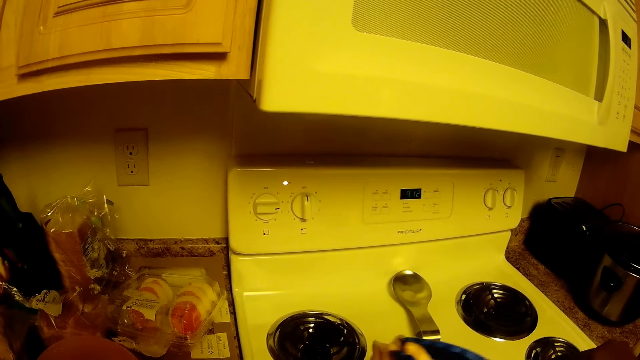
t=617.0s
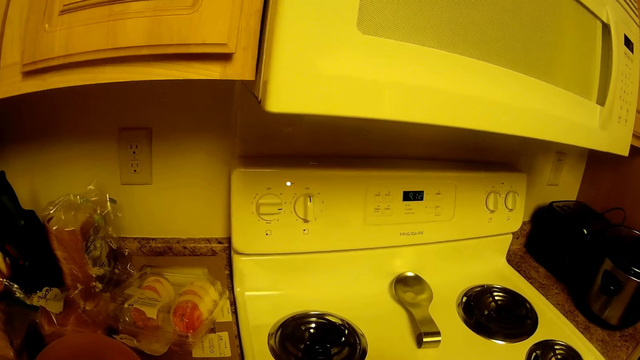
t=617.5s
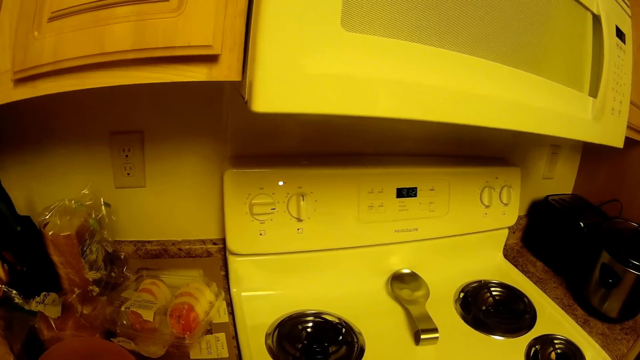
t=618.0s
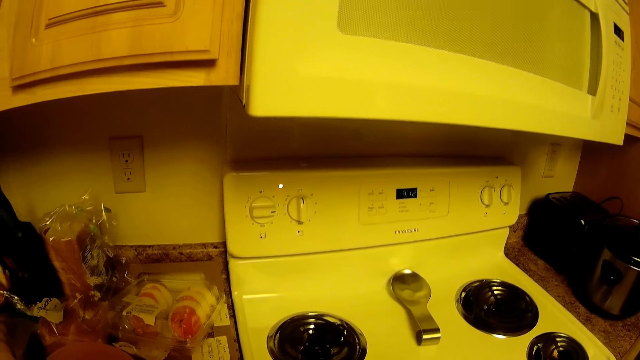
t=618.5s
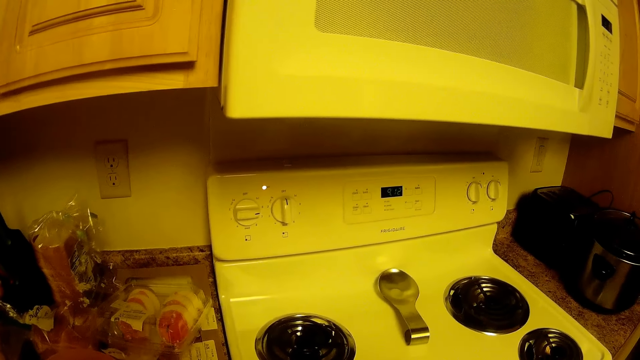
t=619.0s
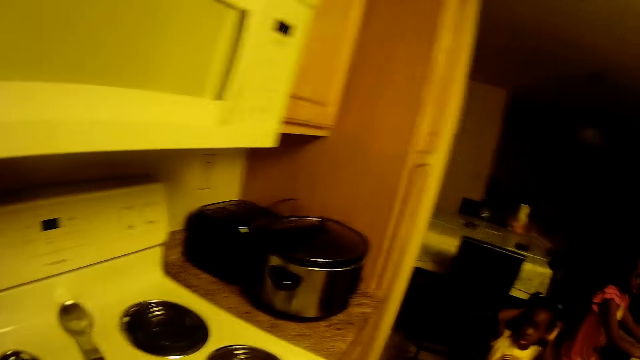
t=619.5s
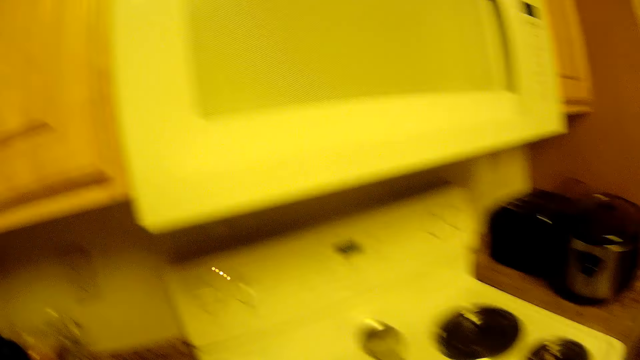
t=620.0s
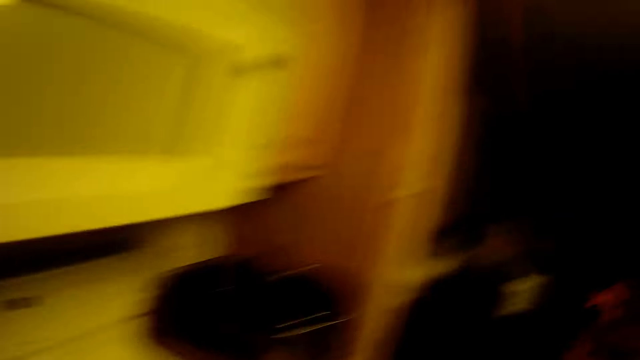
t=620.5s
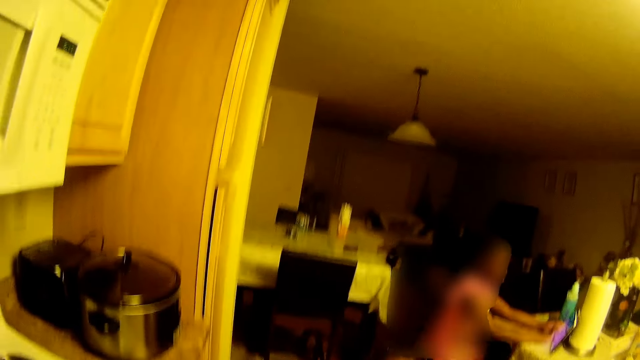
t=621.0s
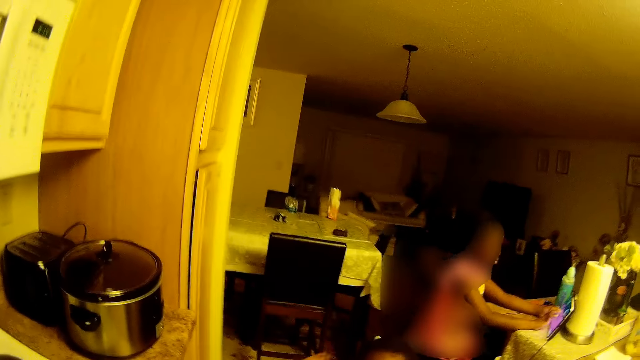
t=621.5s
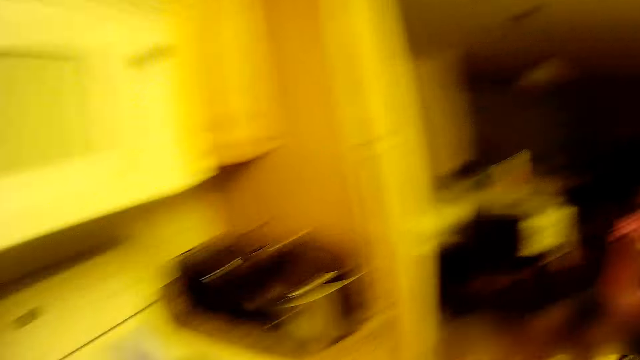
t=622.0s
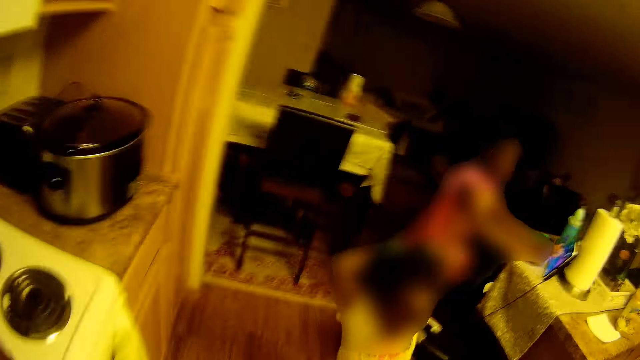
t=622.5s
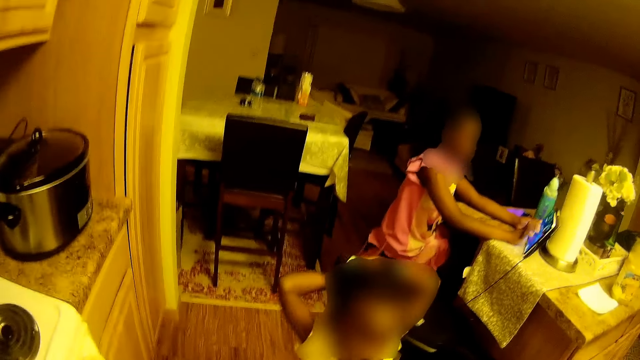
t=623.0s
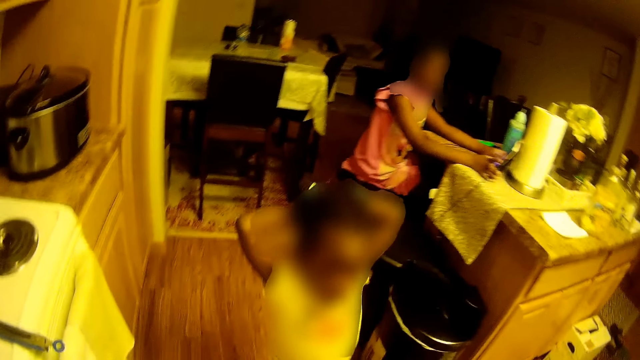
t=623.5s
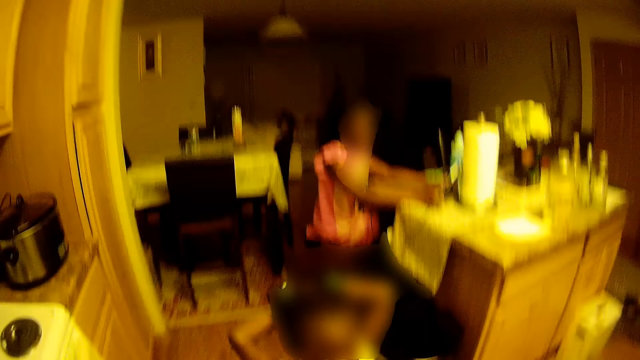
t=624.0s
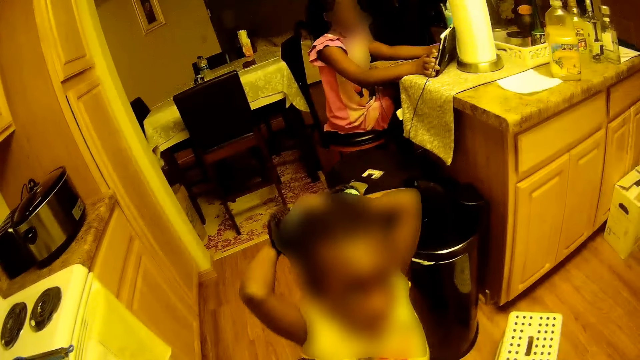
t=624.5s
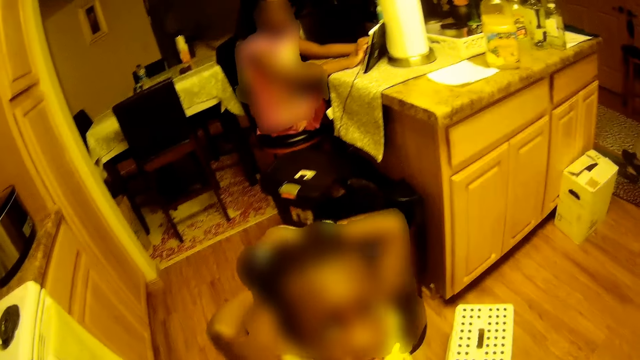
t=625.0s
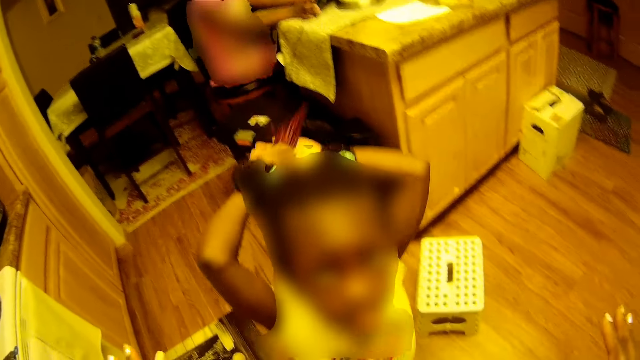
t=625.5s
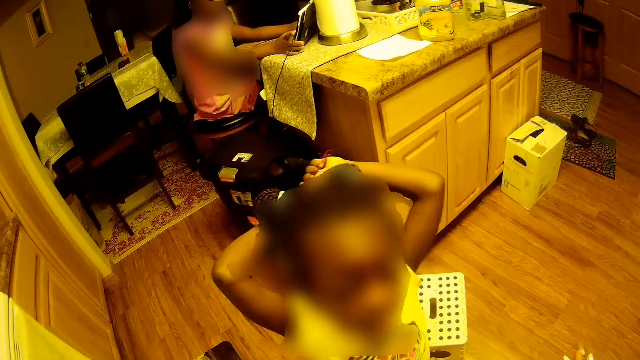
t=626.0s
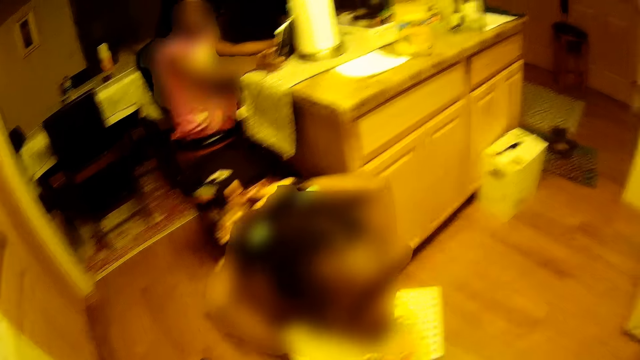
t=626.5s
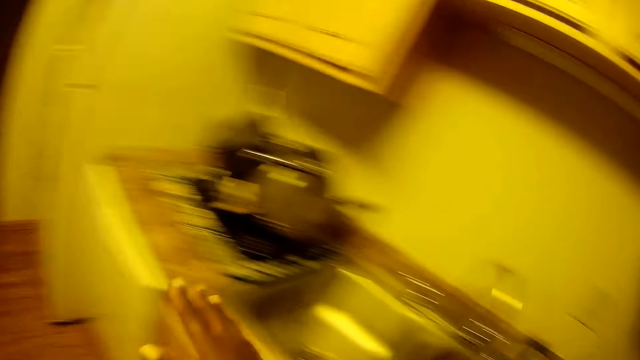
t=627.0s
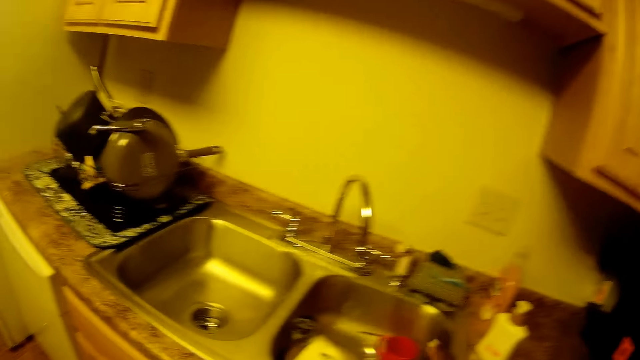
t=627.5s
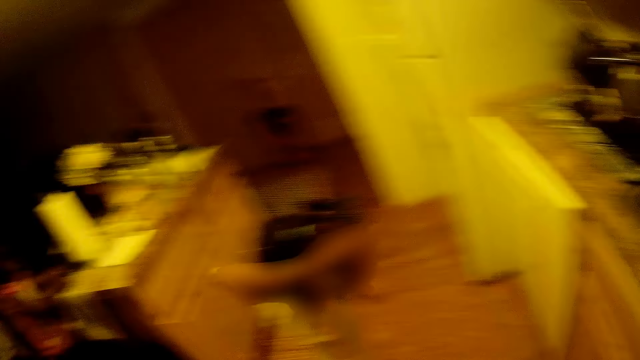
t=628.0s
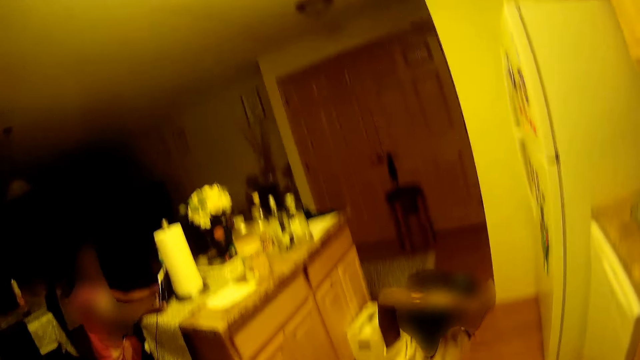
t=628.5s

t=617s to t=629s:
A girl operates a phone on a table with both hands. The camera wearer talks to a girl. Another girl holds her hair with both hands. The camera wearer interacts with the other girl. She moves her hands.

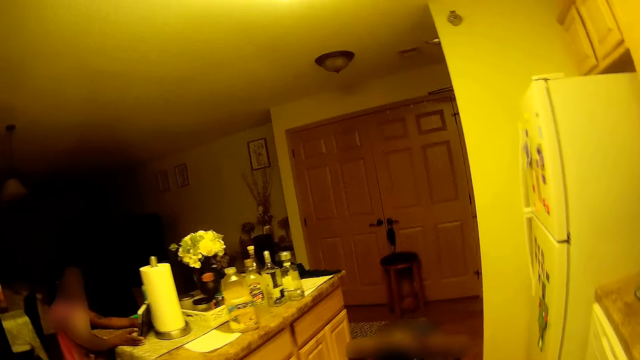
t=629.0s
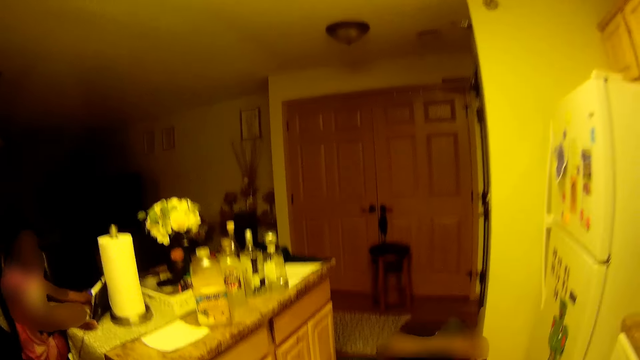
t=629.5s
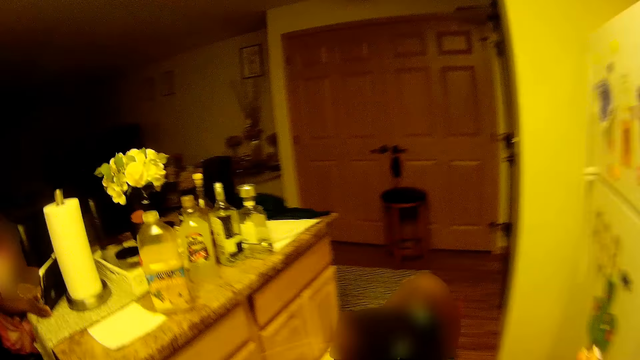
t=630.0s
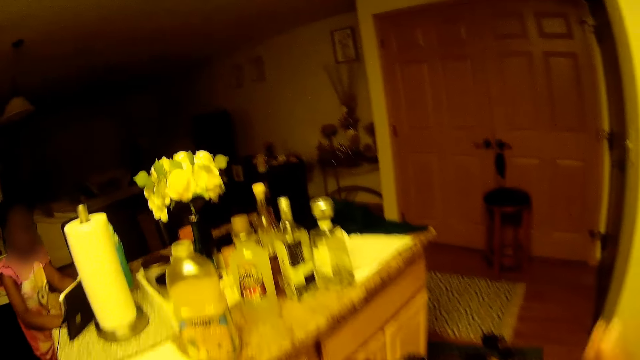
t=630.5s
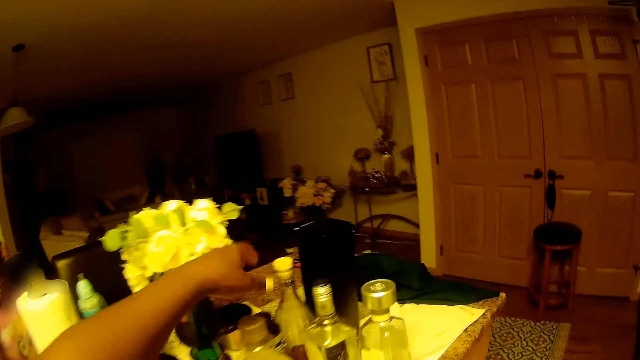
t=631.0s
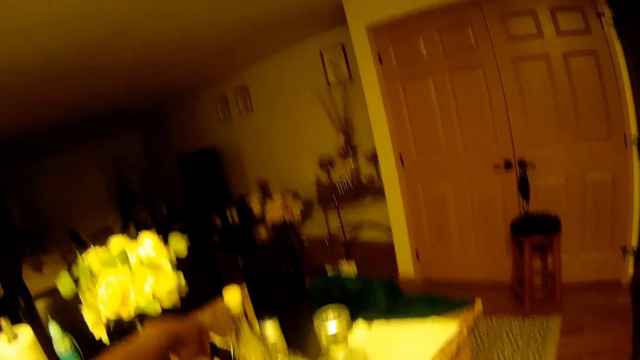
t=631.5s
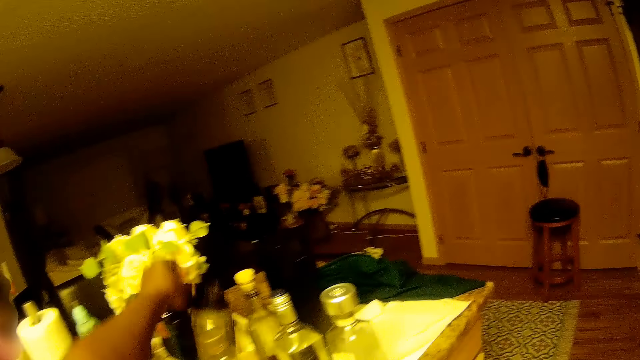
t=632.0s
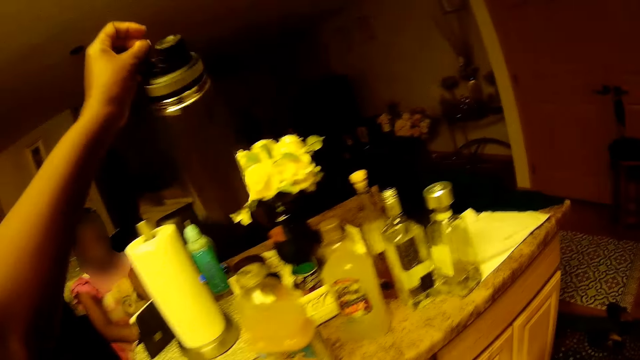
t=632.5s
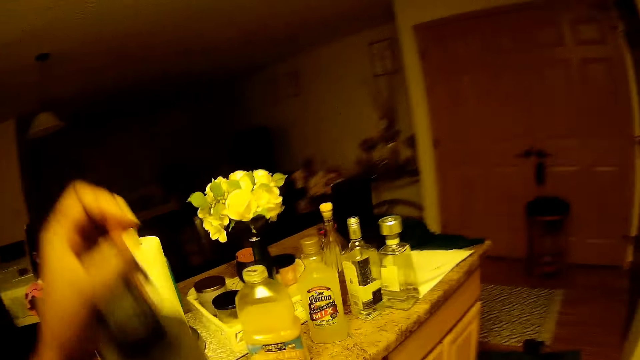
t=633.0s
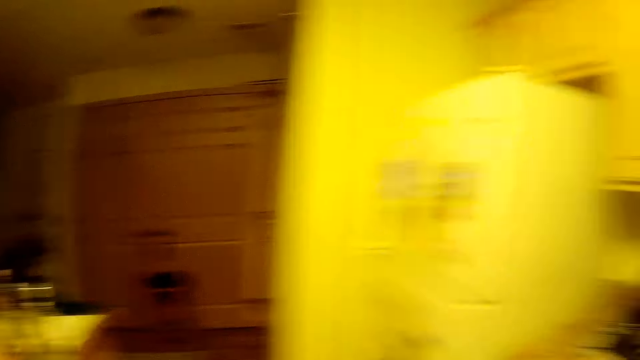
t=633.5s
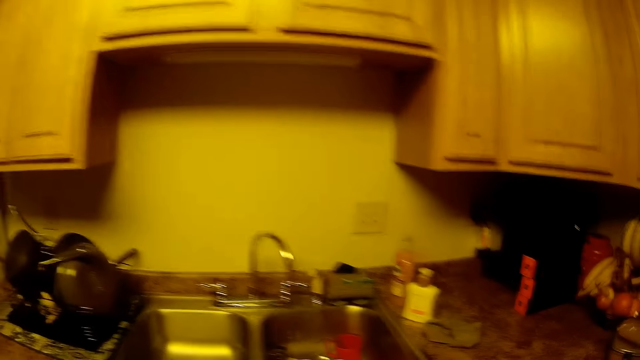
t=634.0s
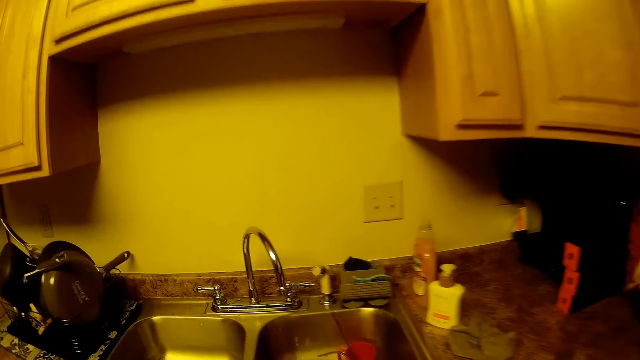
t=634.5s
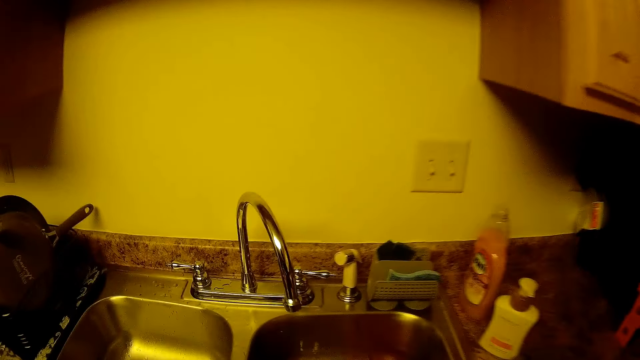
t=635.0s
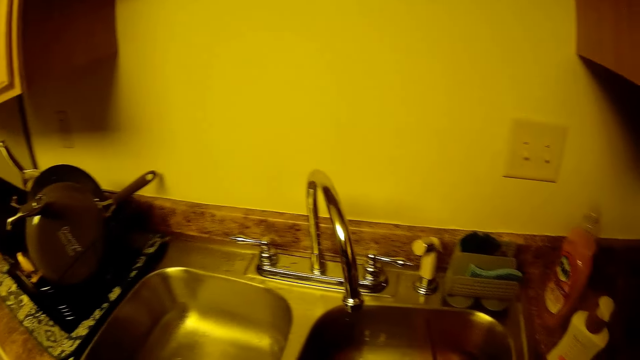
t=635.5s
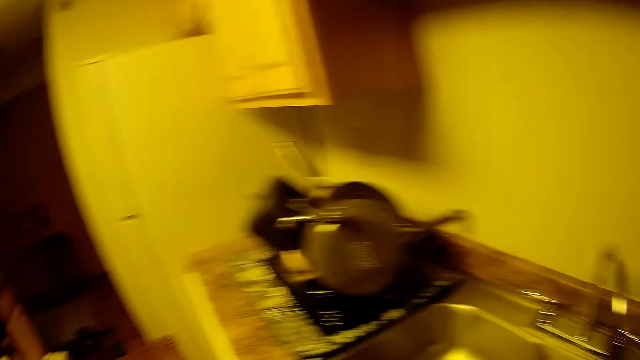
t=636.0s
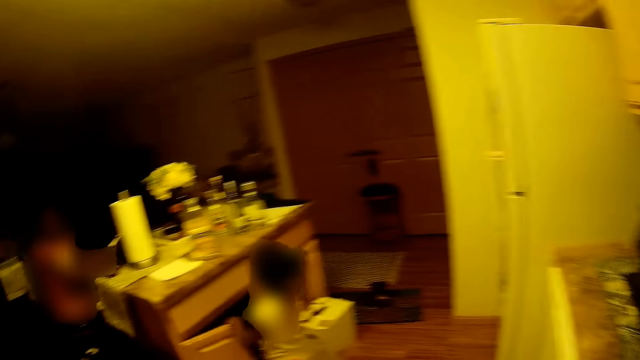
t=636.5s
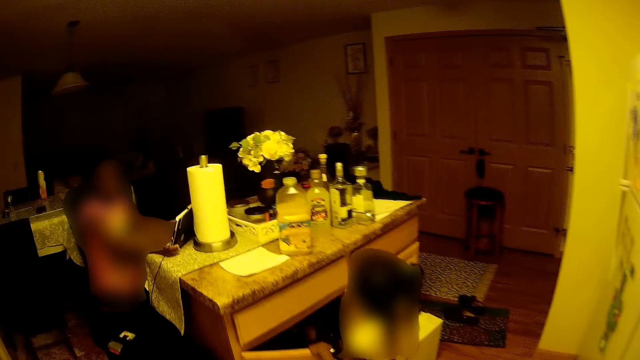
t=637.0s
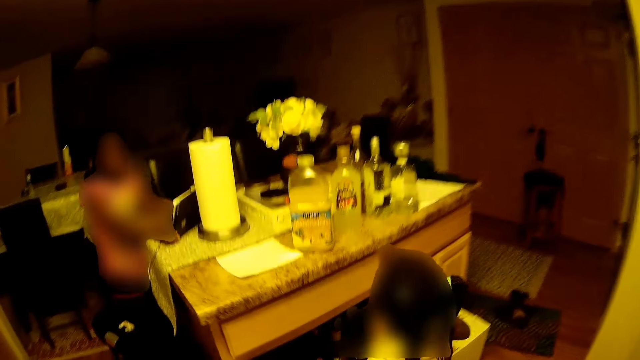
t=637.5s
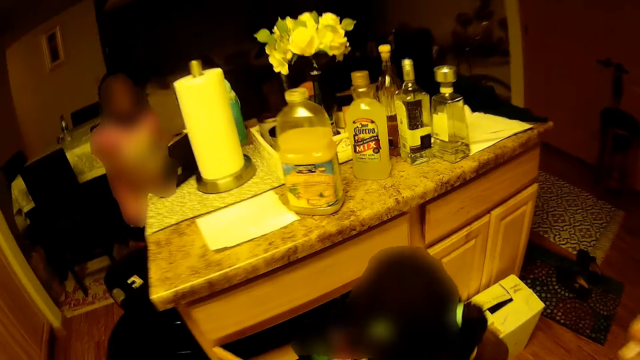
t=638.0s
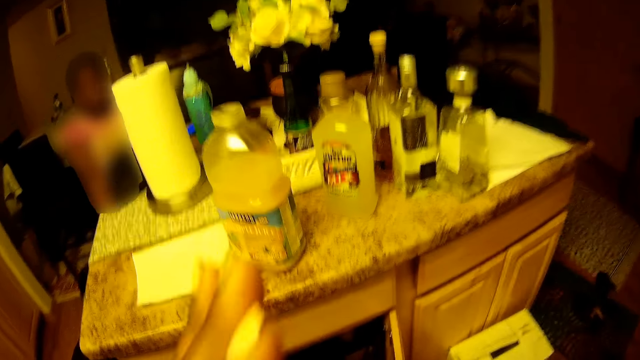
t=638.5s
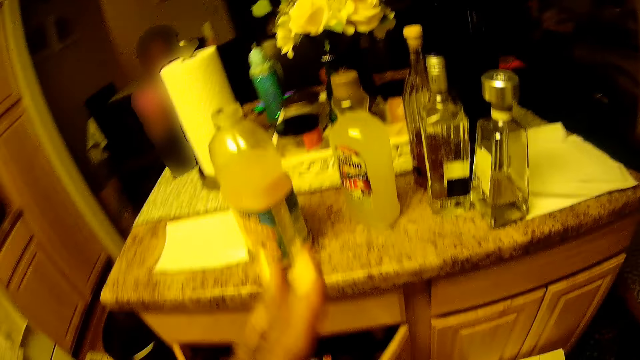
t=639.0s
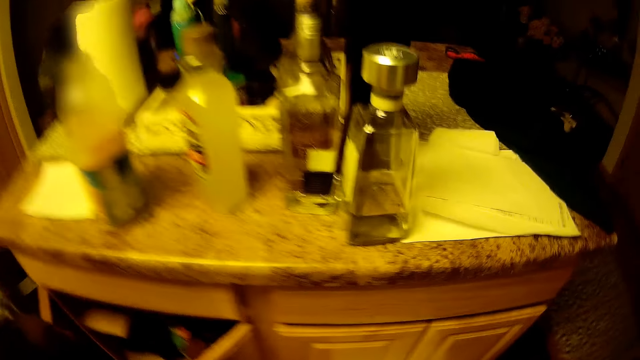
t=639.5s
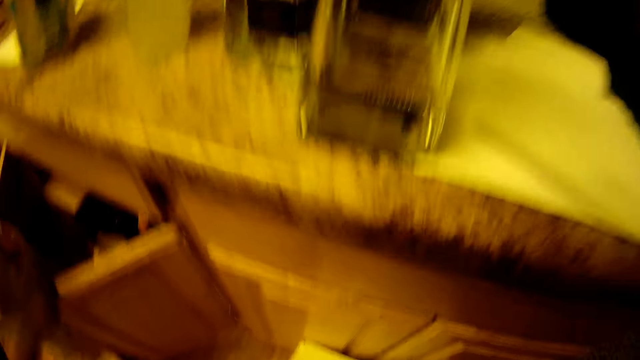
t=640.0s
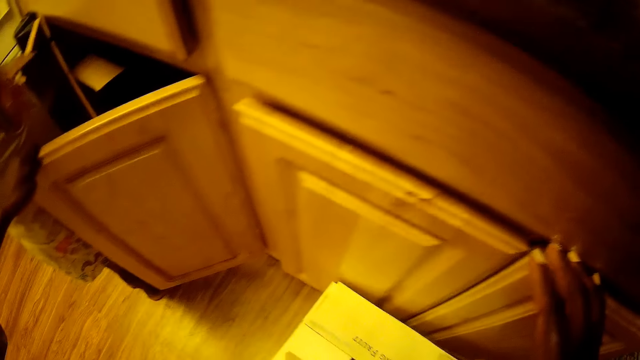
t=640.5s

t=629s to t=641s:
The camera wearer picks up a water bottle from a shelf with her left hand. The girl opens a cabinet door with her left hand. The camera wearer moves her hands.
